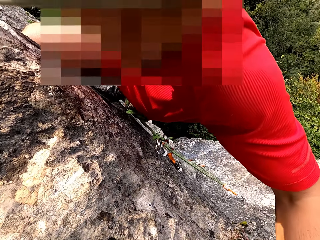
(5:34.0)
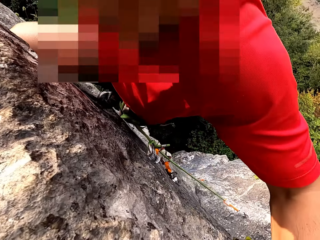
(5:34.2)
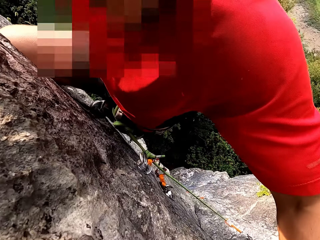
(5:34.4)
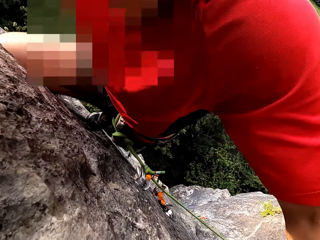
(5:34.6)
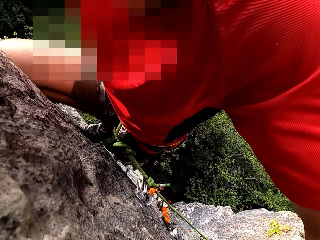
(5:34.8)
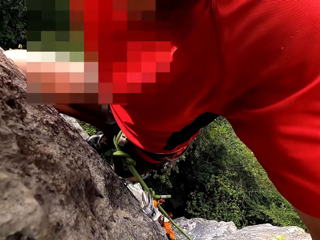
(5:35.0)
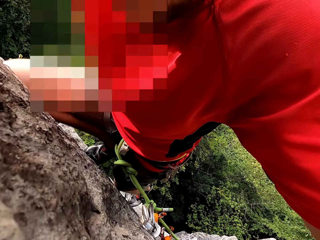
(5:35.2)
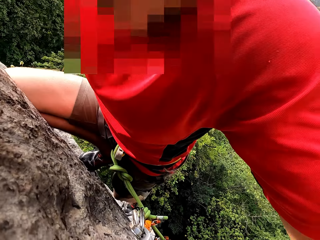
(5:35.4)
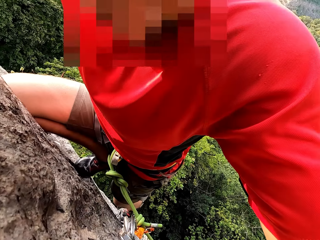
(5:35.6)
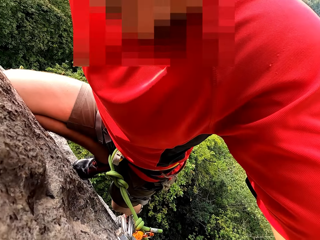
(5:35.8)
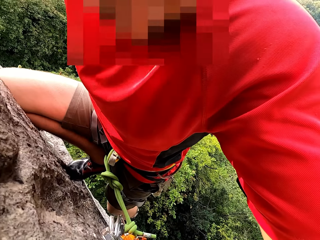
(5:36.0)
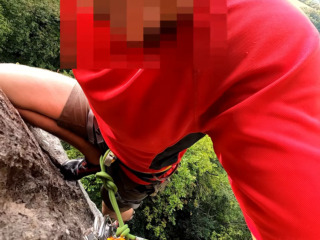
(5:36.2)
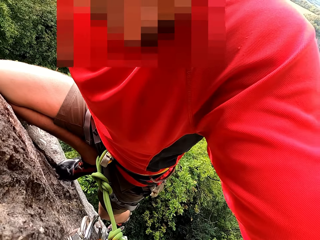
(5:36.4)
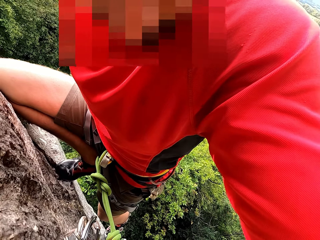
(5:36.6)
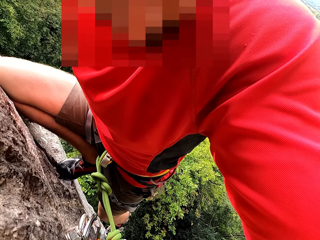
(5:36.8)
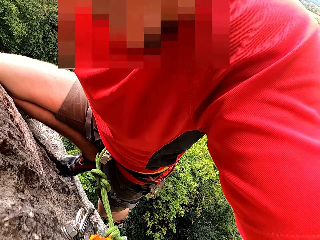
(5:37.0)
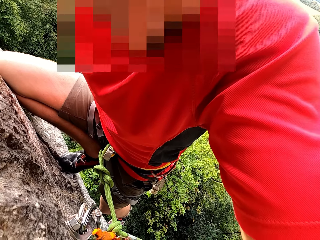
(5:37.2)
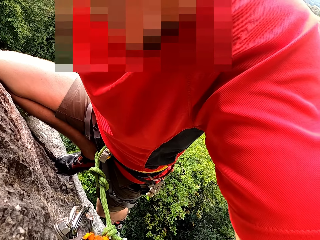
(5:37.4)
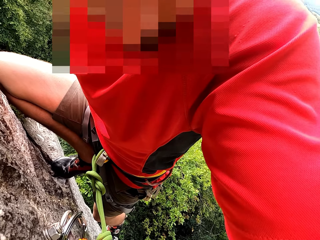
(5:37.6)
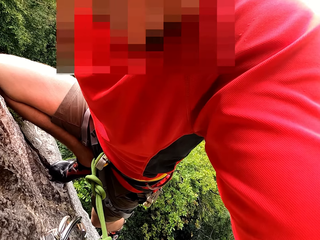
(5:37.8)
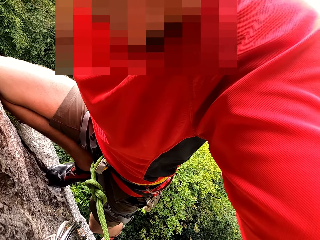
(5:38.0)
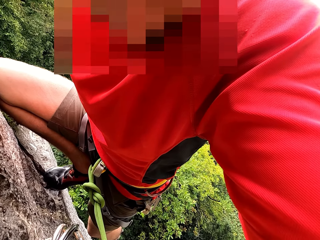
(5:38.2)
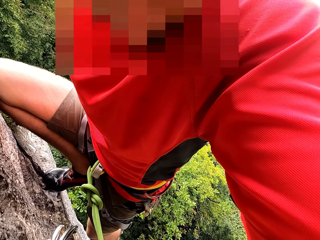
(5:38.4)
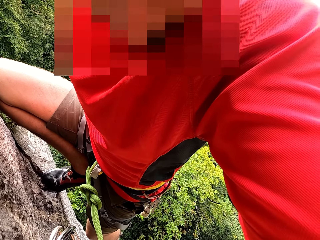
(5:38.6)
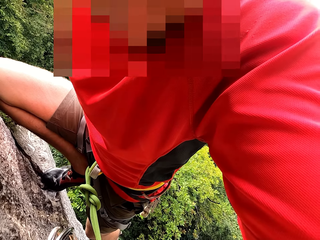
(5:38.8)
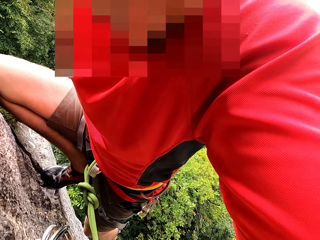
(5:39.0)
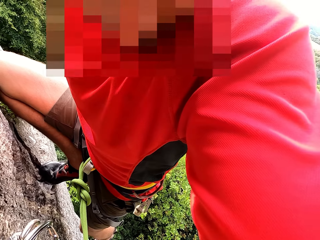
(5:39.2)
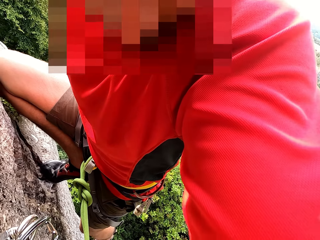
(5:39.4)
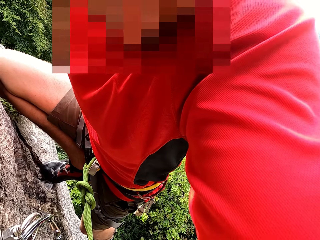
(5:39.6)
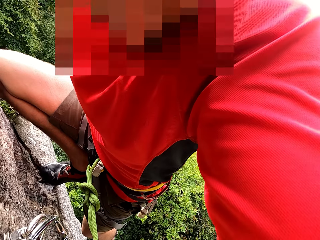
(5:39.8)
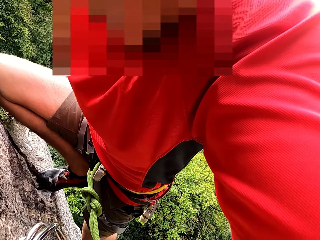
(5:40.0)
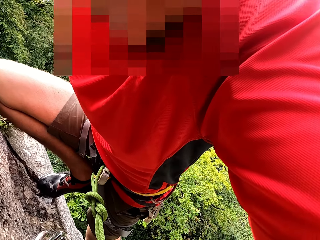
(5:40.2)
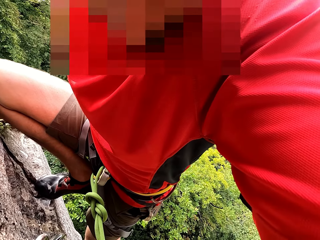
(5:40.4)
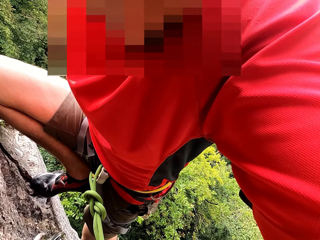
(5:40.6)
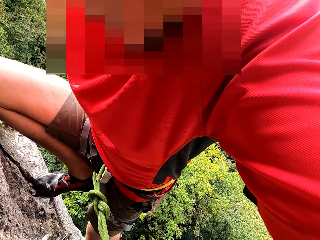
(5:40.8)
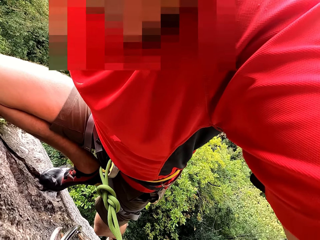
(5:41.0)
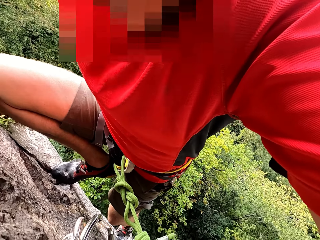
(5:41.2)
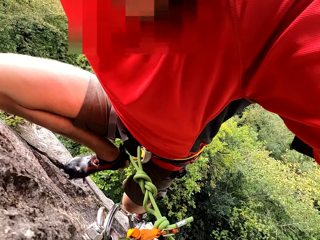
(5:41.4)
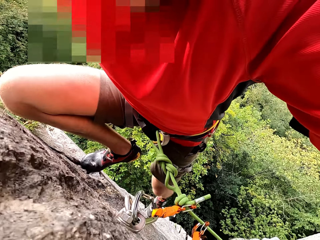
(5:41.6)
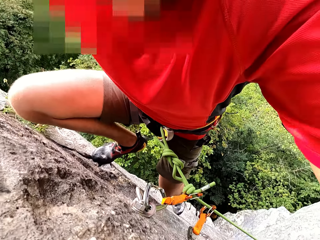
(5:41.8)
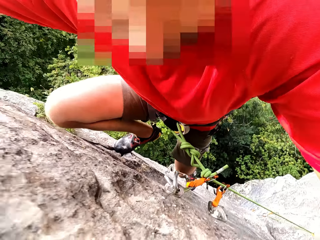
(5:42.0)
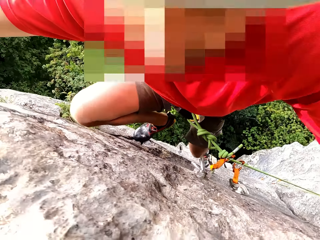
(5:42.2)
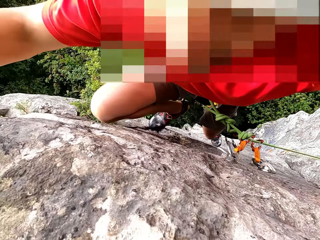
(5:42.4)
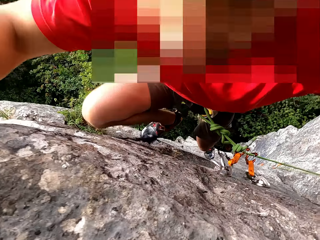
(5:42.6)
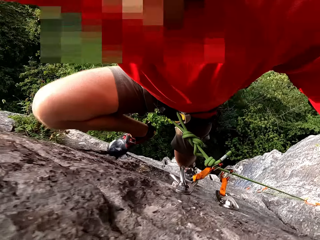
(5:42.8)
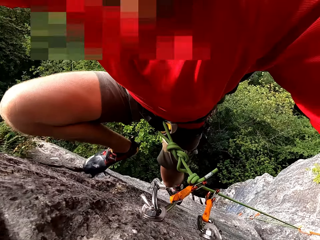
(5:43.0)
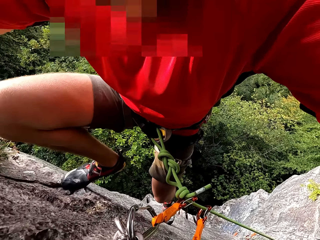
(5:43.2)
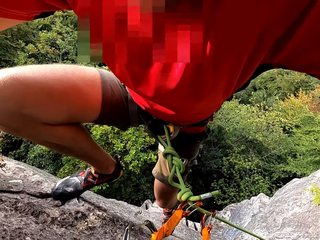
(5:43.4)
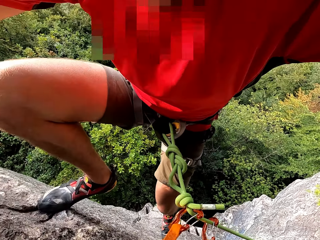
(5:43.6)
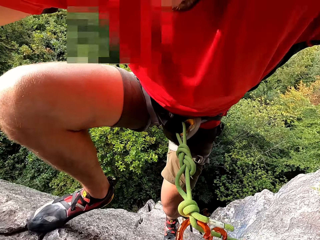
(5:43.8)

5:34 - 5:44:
The camera wearer holds the stone.

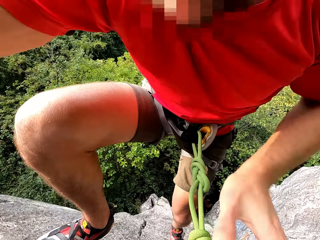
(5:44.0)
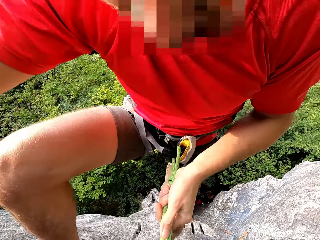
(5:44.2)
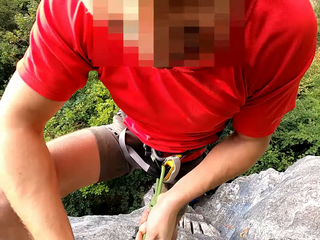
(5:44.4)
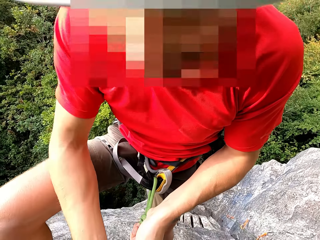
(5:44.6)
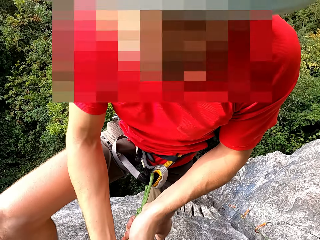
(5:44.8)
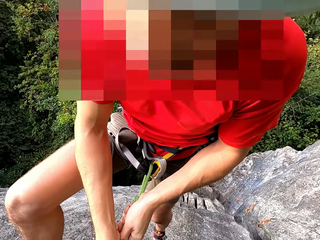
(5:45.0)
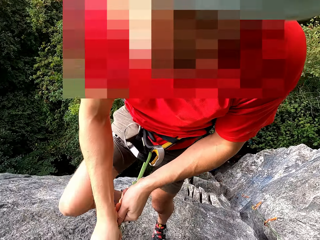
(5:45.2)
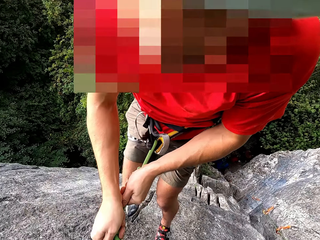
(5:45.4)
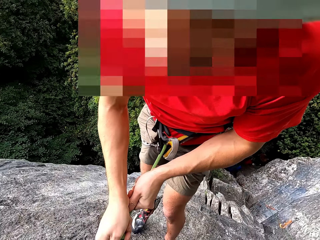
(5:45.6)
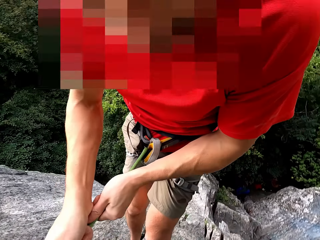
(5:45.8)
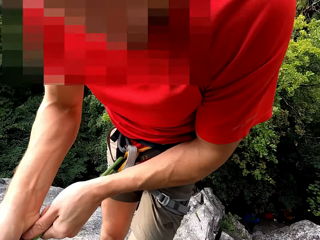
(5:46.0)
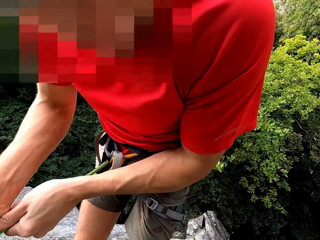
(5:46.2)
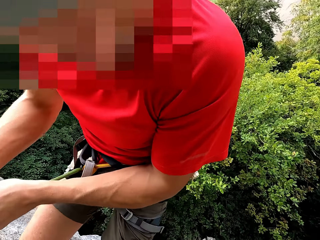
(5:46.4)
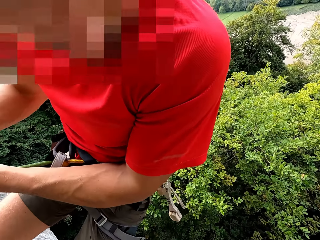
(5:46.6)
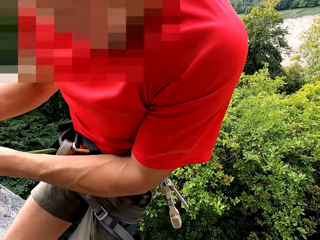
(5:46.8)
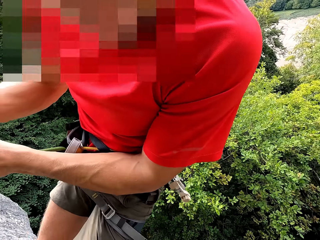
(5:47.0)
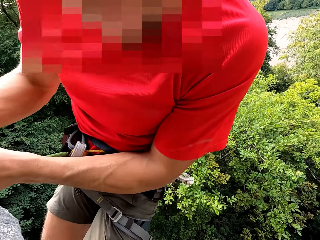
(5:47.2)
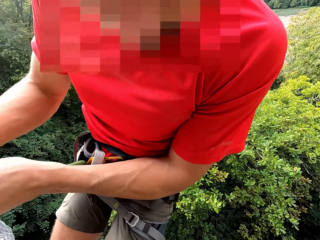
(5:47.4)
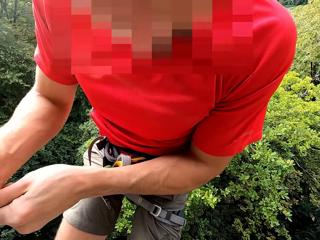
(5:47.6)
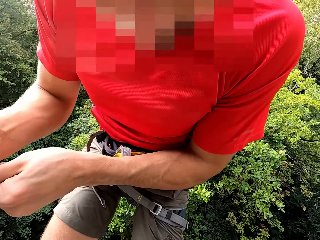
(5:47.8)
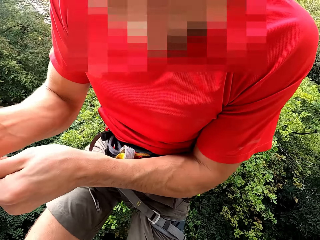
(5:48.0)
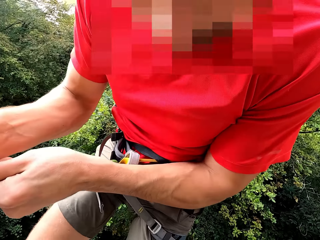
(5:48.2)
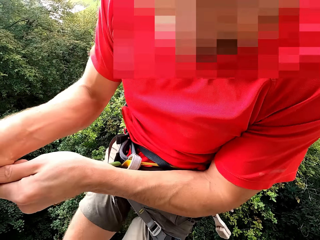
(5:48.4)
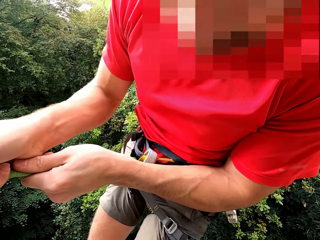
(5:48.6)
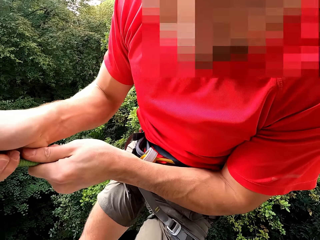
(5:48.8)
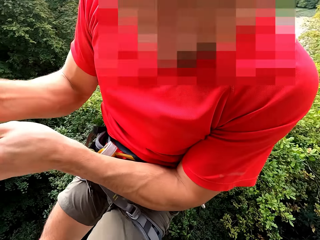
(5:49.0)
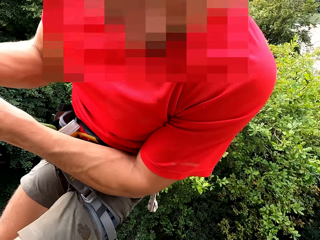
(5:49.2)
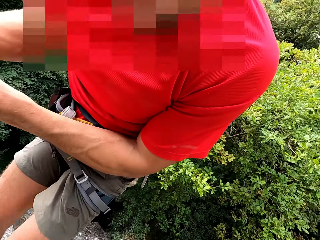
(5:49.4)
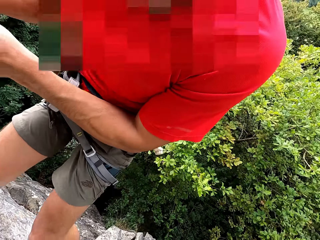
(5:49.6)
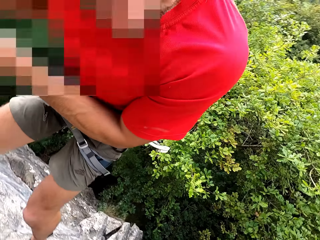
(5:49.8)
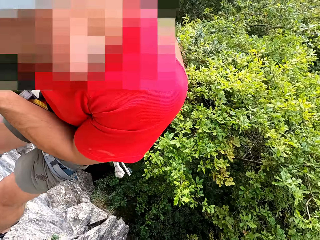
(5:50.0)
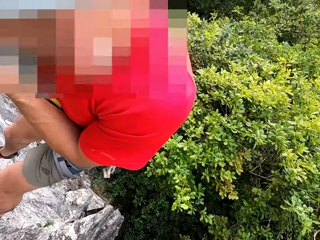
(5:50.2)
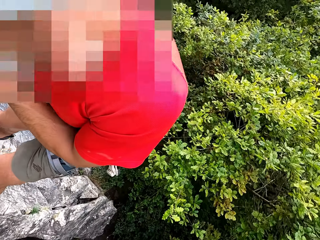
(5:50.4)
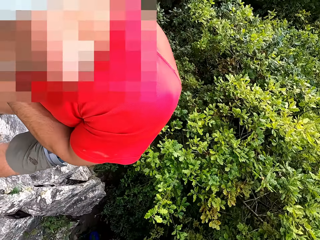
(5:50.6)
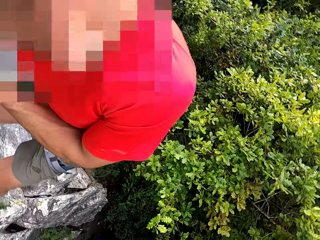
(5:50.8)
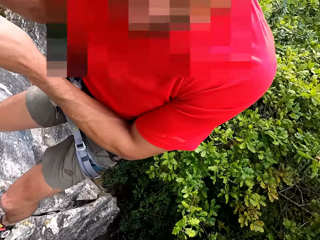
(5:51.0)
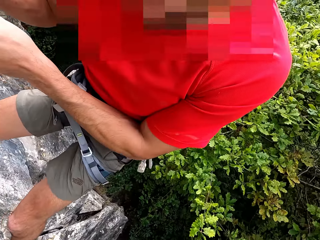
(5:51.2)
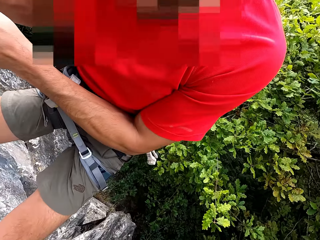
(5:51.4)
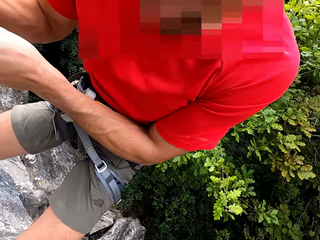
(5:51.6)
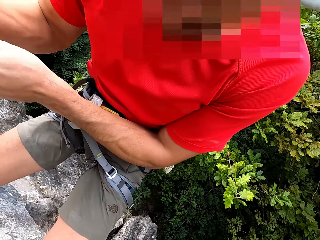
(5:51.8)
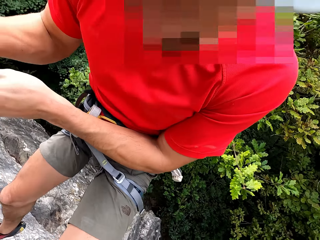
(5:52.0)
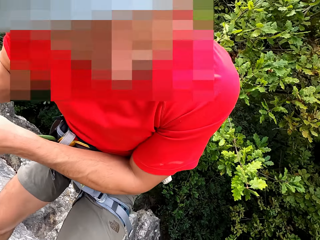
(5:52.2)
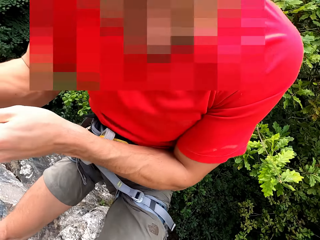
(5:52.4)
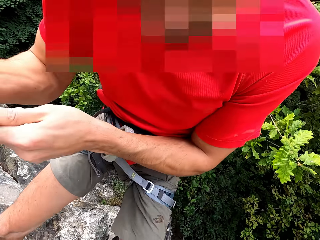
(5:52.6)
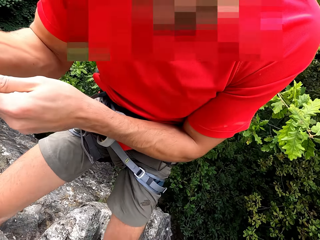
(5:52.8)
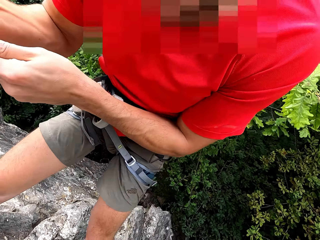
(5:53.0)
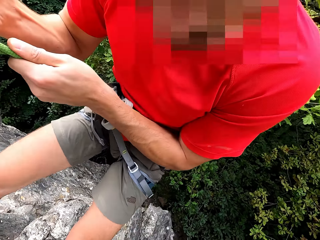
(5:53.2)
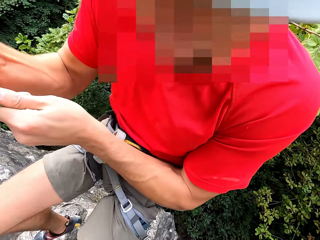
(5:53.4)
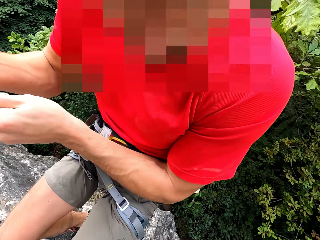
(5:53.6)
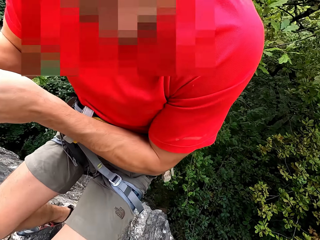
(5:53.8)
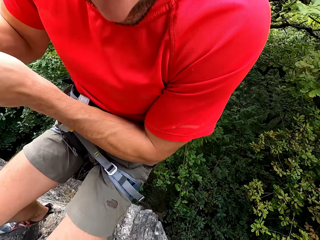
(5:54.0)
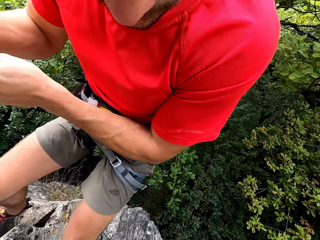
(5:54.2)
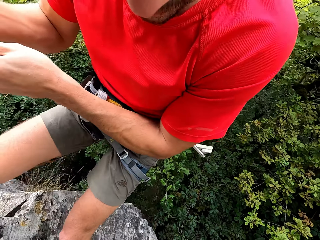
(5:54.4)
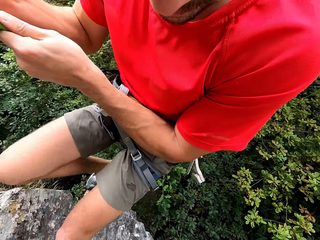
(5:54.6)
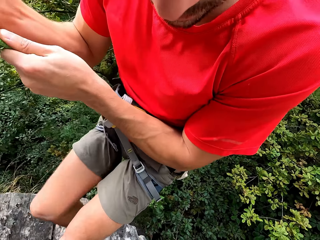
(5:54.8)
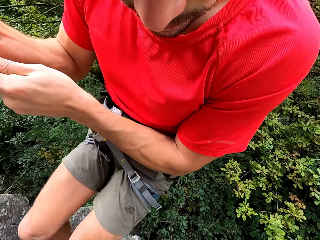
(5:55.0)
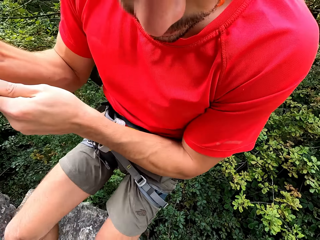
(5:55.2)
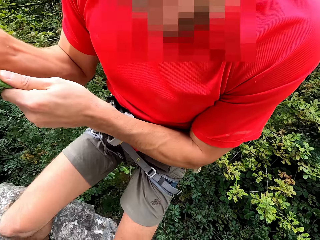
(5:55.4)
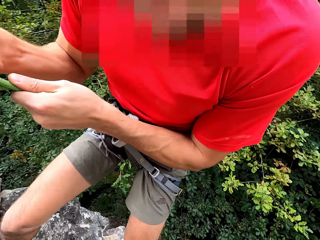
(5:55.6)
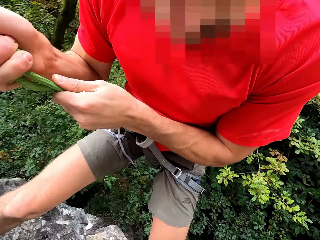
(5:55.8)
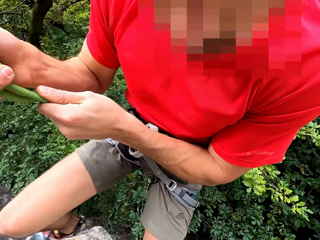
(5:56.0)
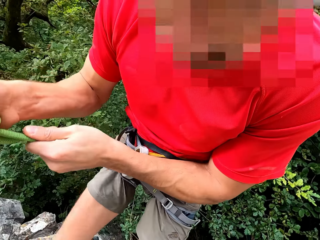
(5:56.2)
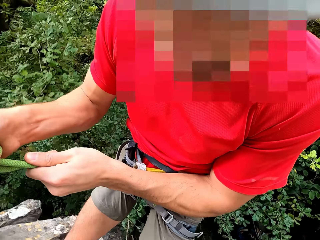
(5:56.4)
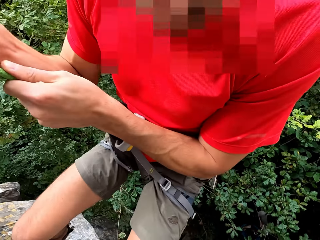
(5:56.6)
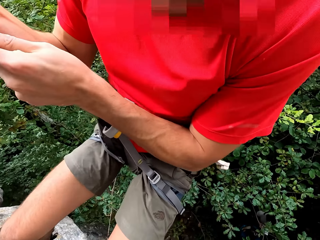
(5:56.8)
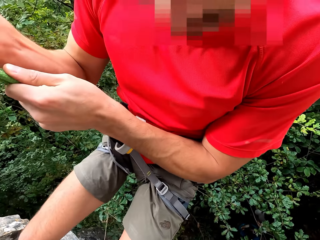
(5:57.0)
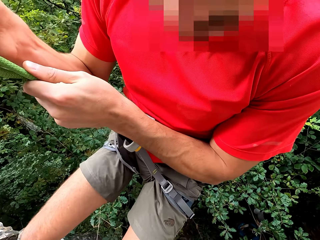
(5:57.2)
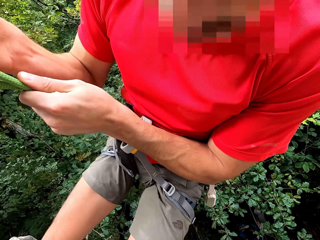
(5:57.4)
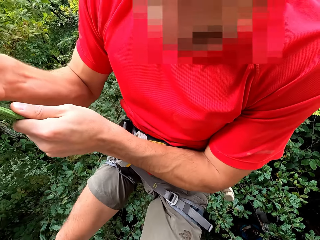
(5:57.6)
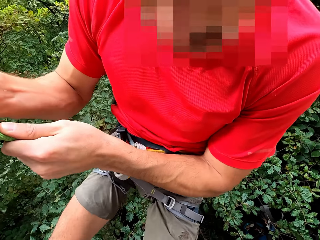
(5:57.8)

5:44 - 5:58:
The camera wearer holds the rope. They climb down the stone by the rope.
